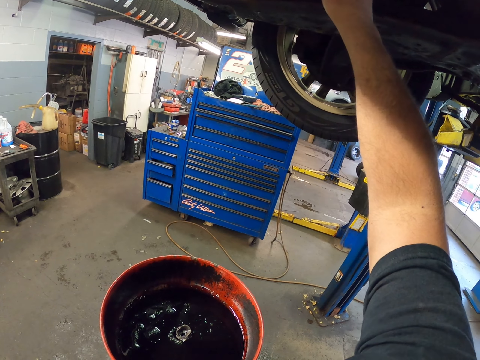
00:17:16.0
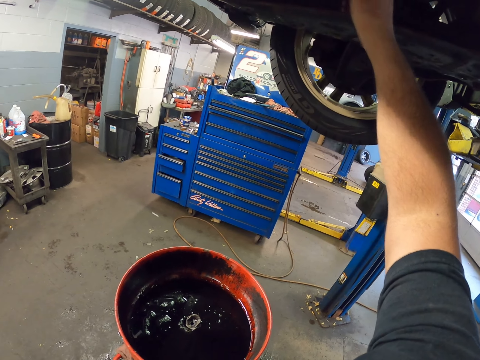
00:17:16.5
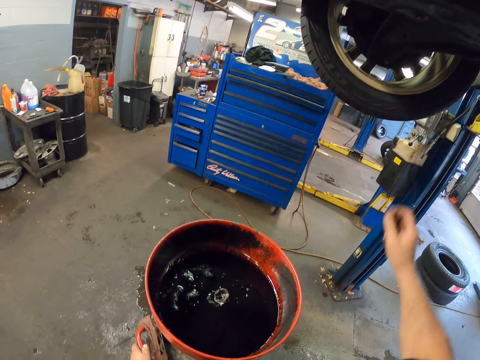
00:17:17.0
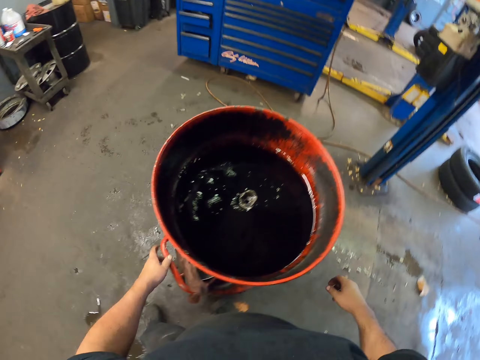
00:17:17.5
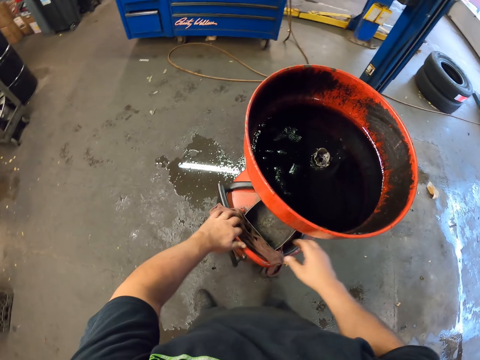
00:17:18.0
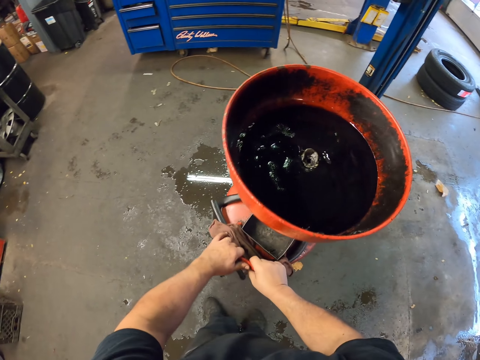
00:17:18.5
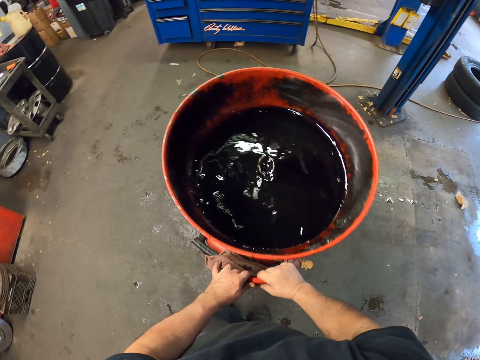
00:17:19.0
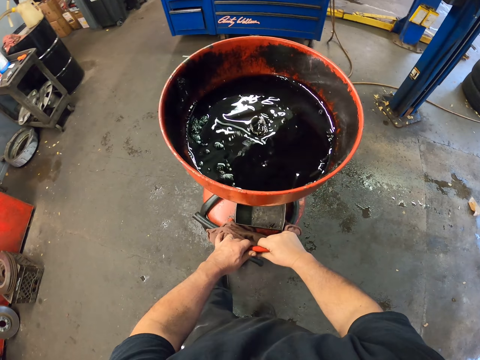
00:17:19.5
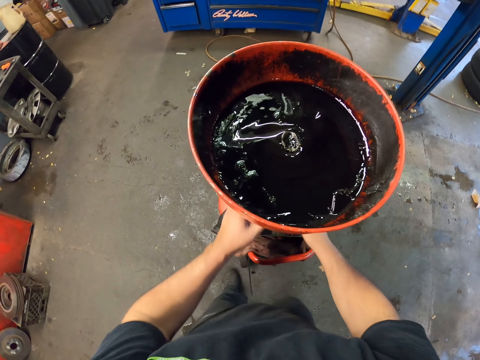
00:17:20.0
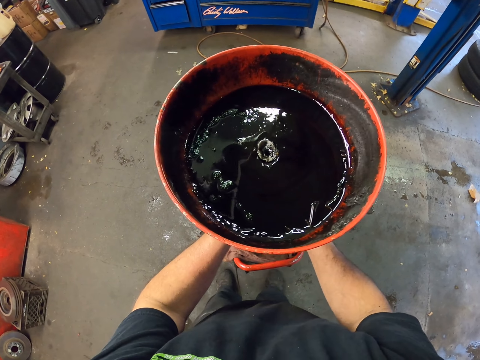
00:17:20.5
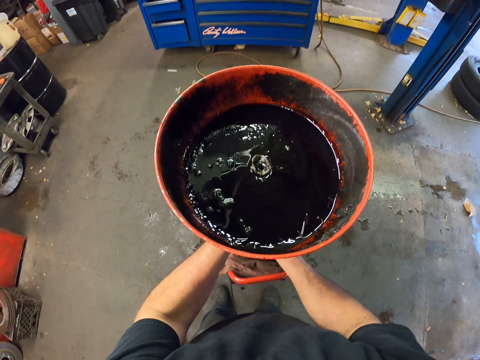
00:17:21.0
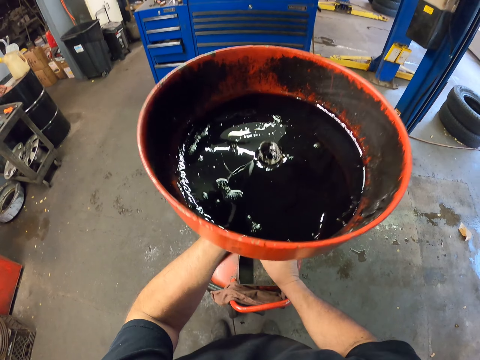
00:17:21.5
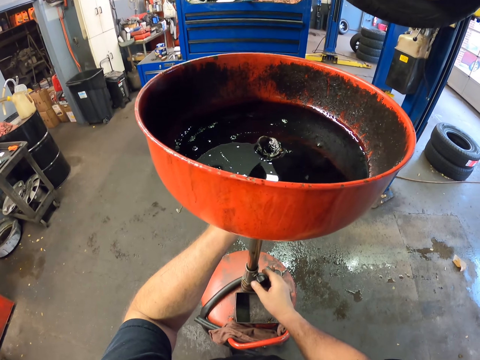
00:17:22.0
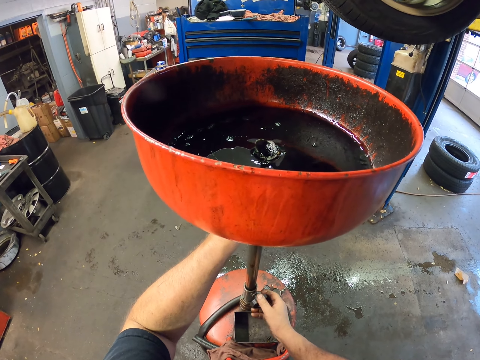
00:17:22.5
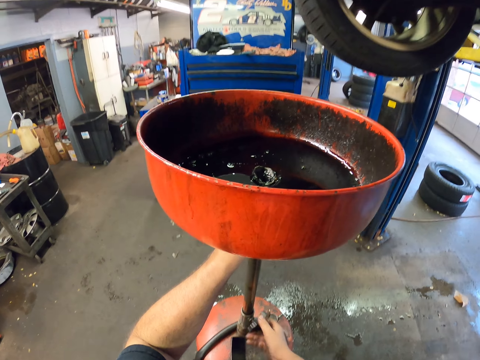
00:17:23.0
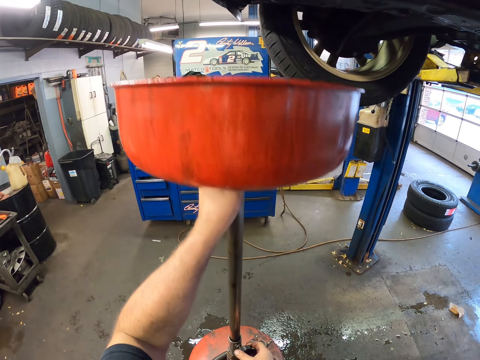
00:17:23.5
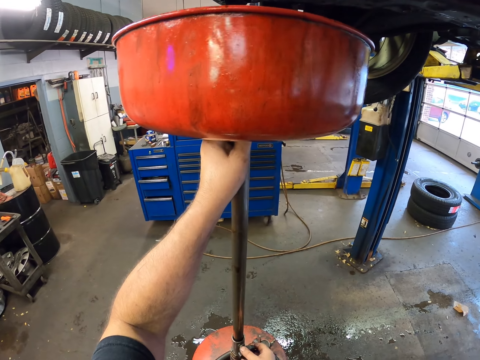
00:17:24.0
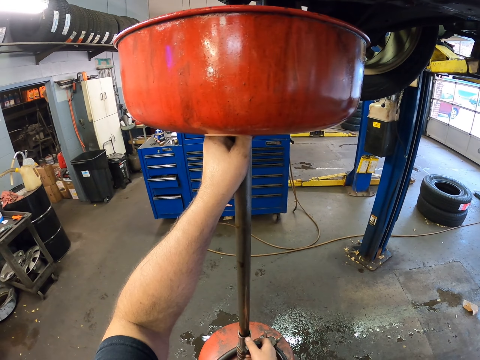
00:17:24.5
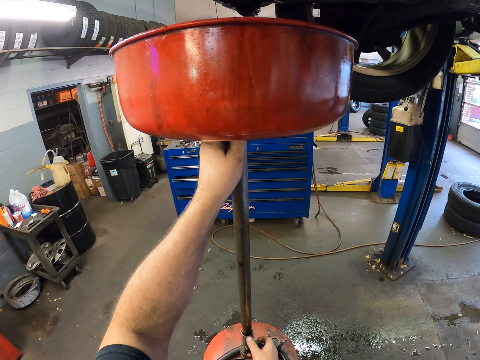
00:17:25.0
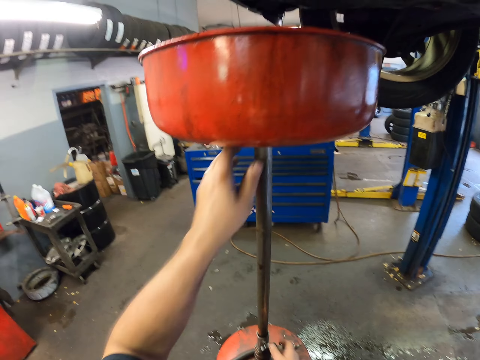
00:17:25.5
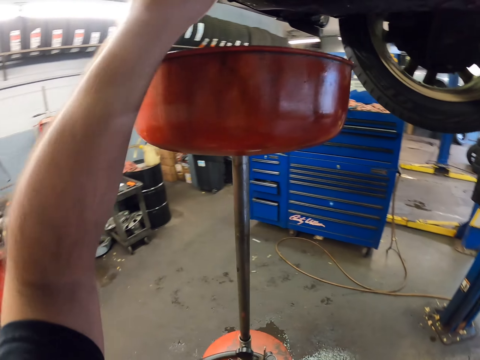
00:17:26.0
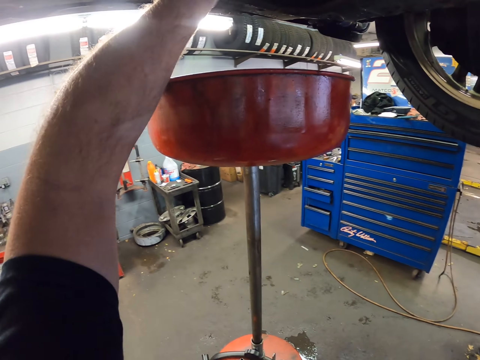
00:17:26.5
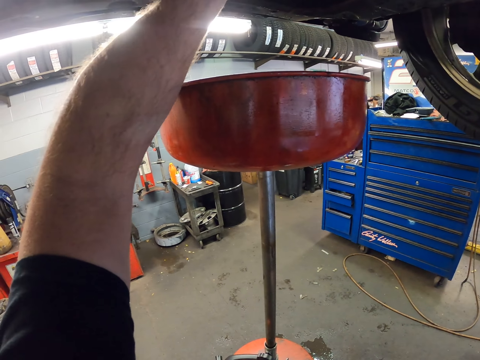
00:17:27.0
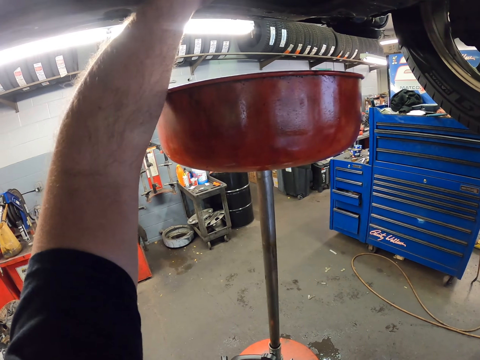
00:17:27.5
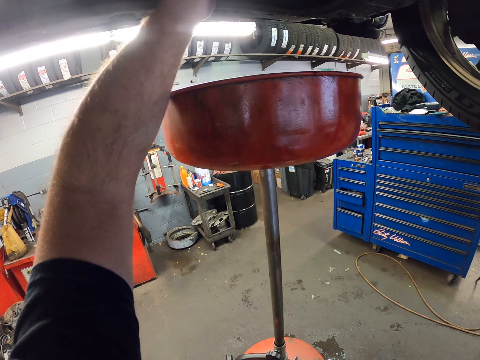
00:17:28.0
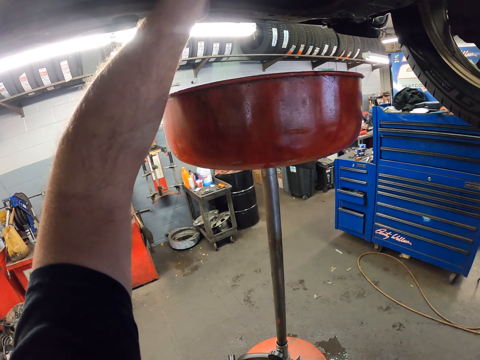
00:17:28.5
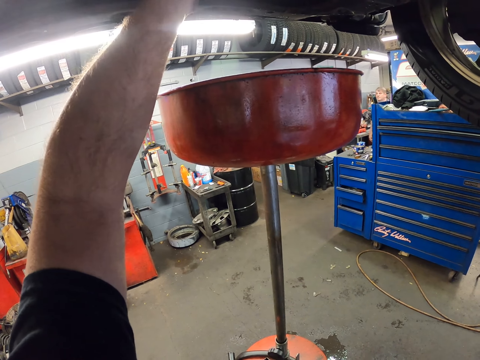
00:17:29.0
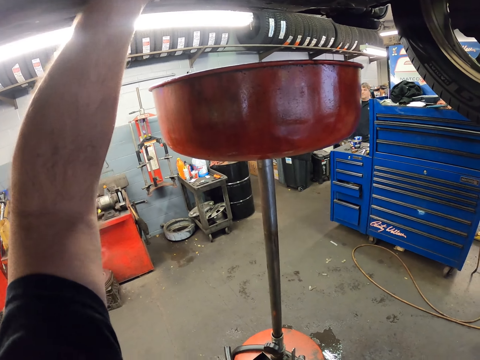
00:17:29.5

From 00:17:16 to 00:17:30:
The camera wearer moves the oil bowl. They raise the oil bowl. They loosen the nut.

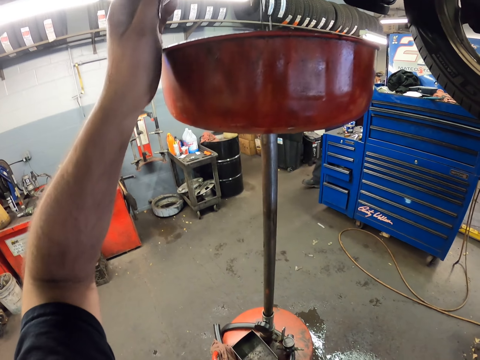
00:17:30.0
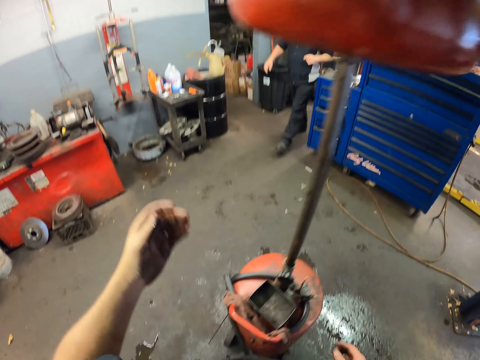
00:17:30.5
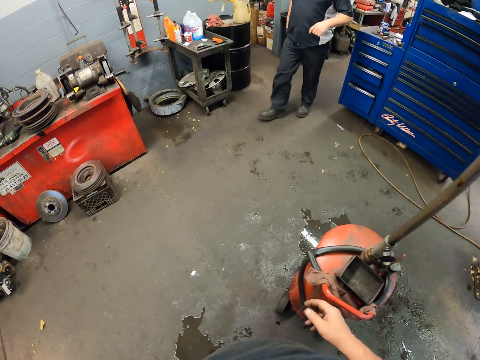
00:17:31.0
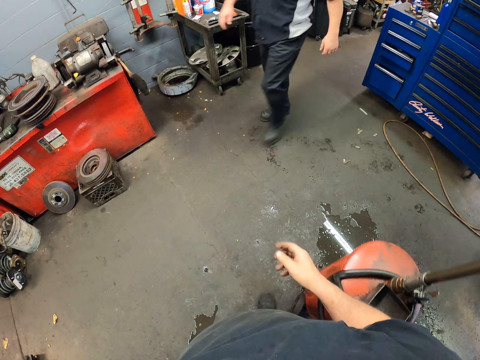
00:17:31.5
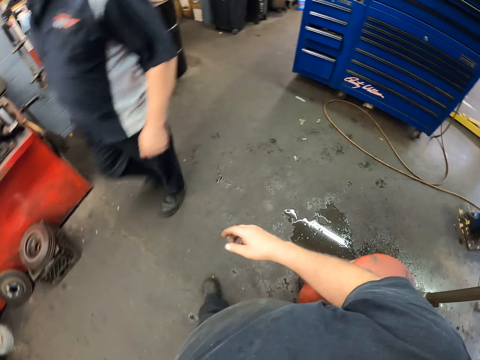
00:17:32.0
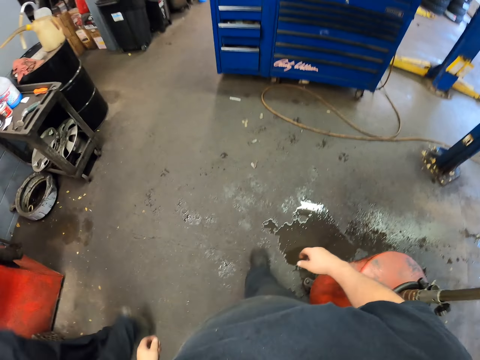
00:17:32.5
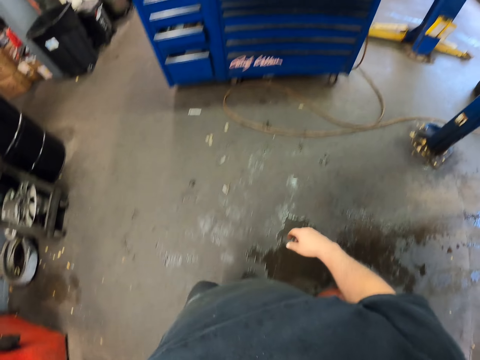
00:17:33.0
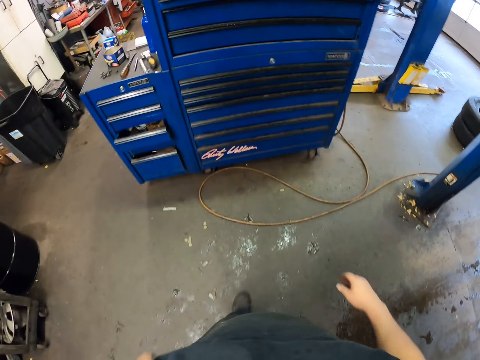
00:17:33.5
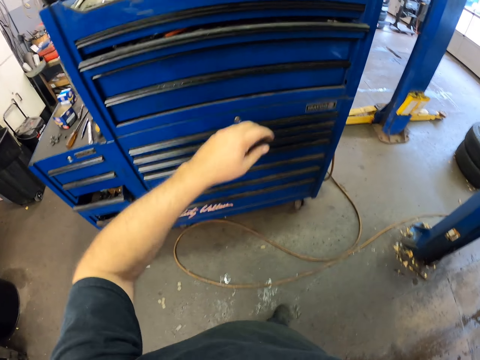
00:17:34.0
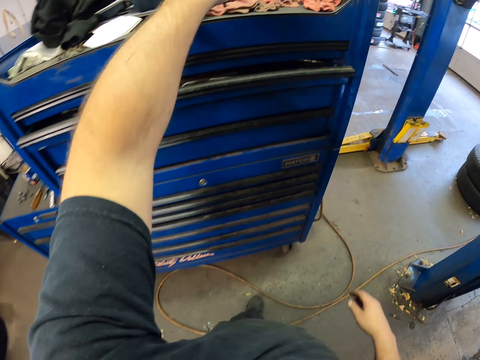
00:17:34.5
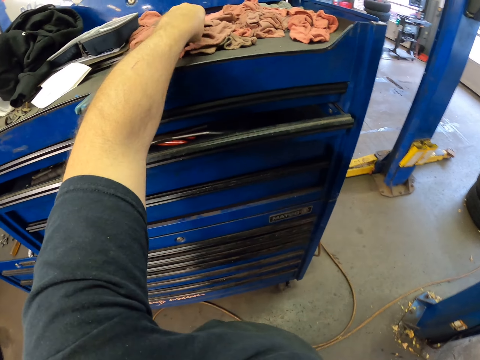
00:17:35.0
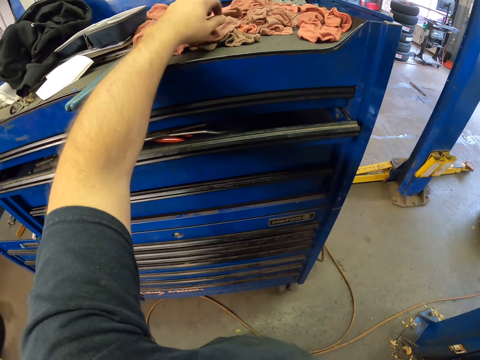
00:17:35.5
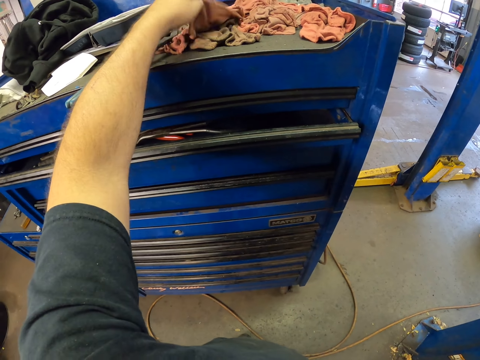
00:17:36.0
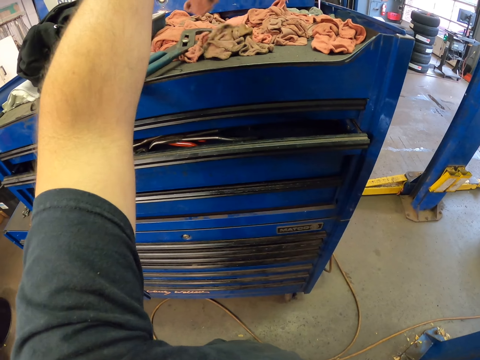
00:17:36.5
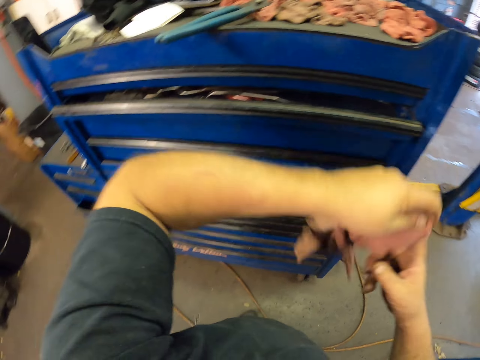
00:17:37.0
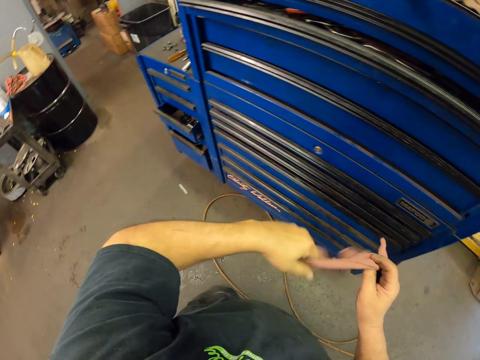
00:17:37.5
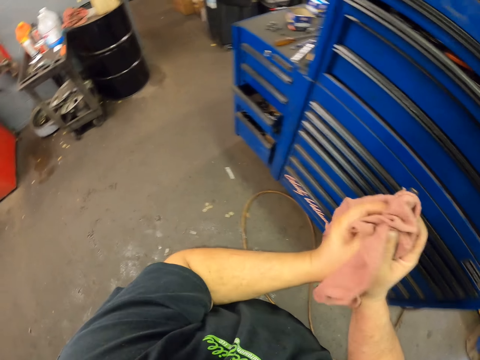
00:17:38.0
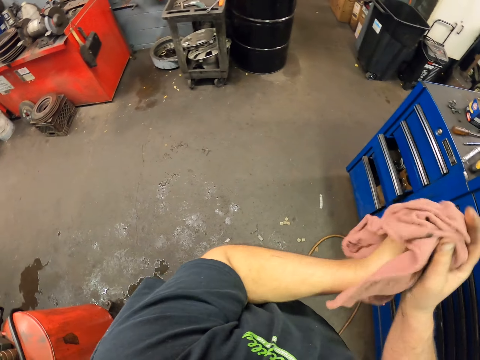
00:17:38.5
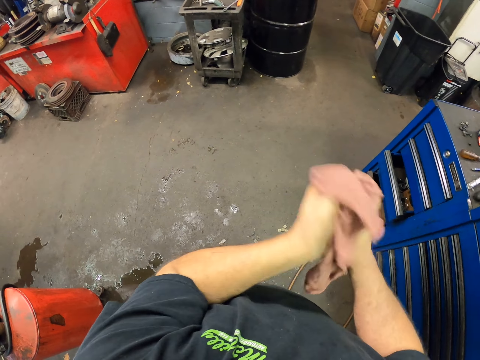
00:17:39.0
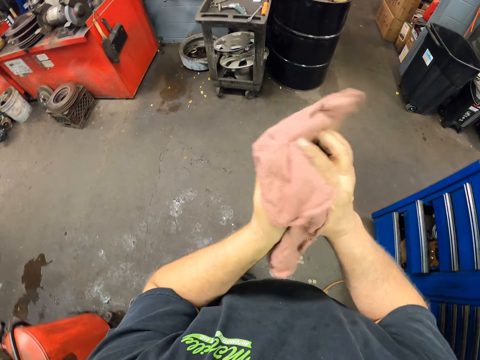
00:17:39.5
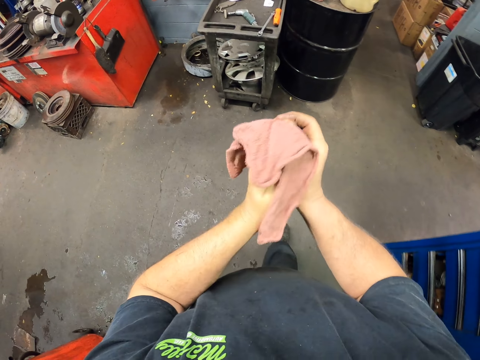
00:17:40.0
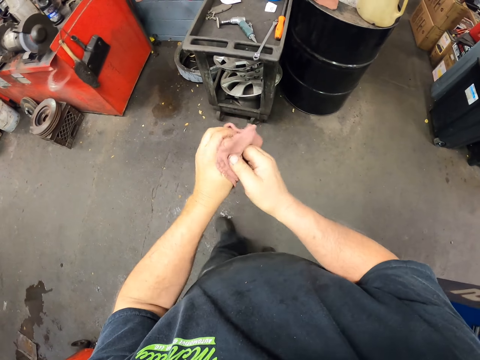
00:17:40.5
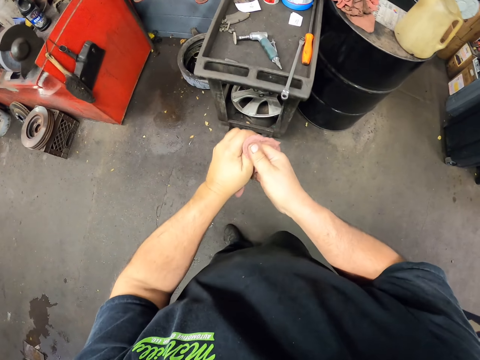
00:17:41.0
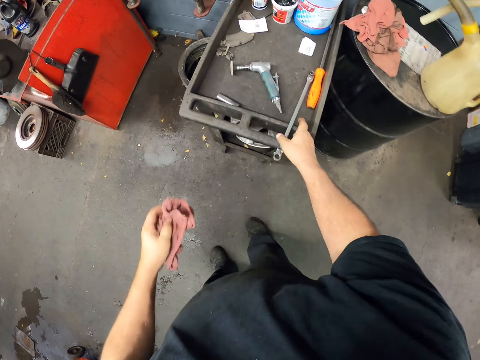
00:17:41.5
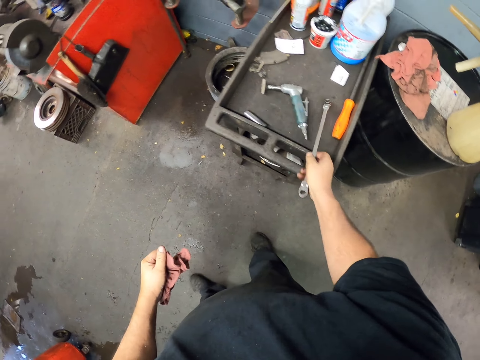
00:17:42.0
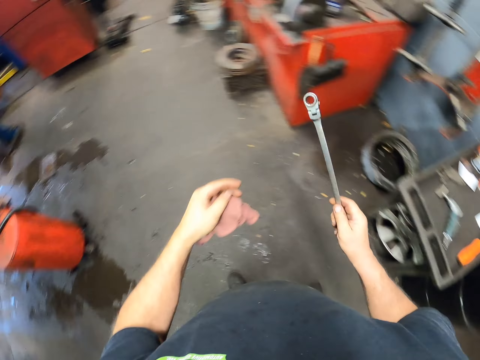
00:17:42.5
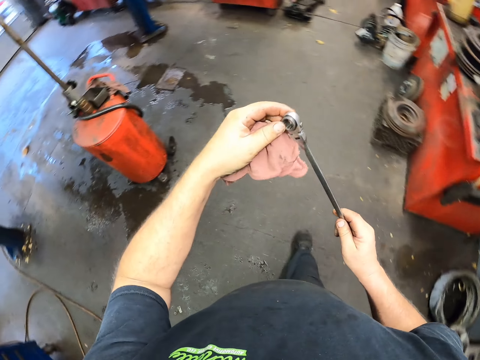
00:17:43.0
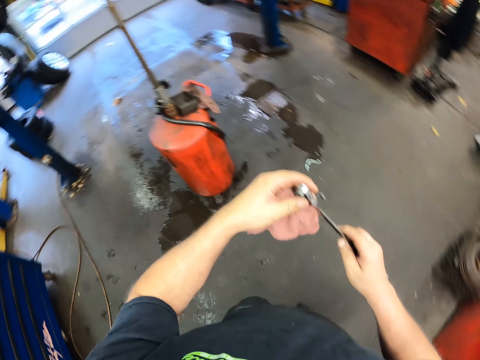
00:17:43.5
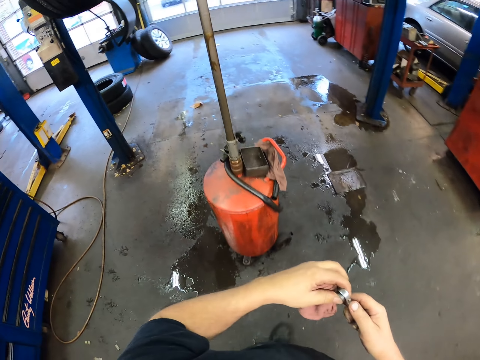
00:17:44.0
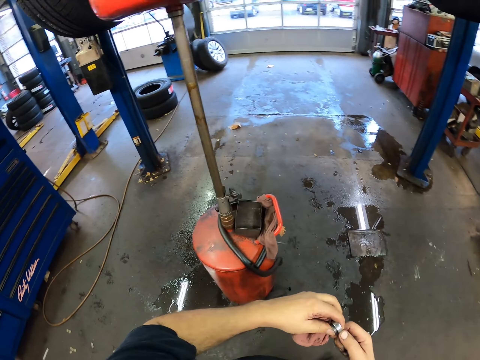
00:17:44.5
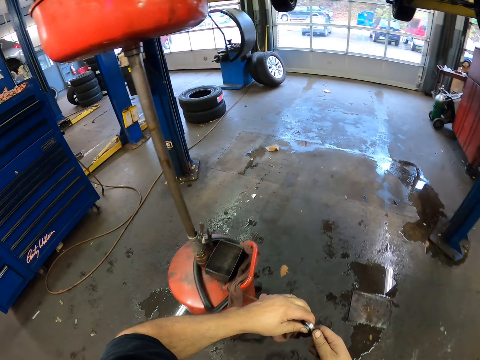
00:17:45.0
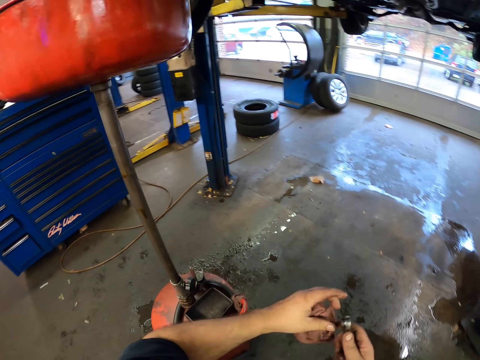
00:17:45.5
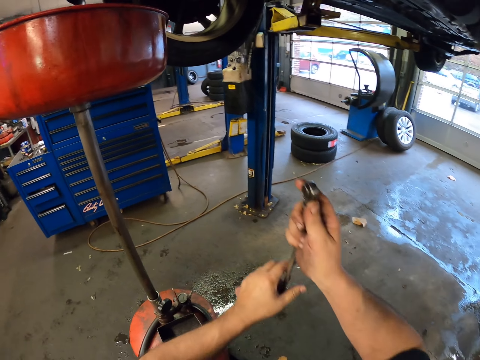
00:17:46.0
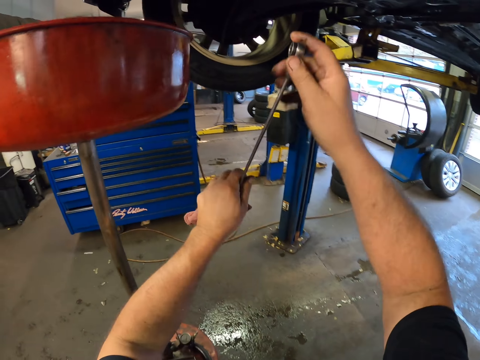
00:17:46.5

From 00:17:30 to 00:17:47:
The camera wearer looks around. They pick up a towel. They wipe their hand with the towel. They recover a spanner. They look around.
